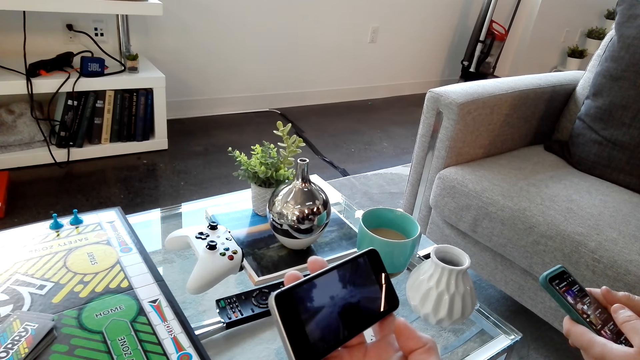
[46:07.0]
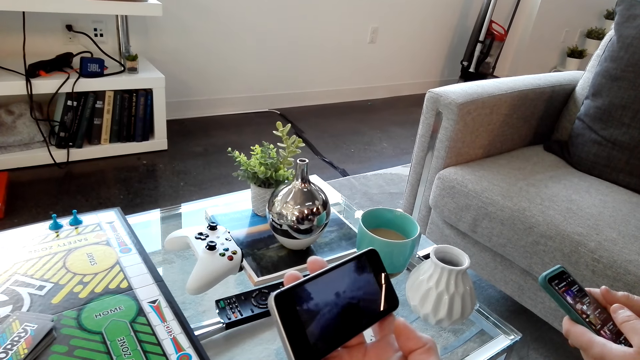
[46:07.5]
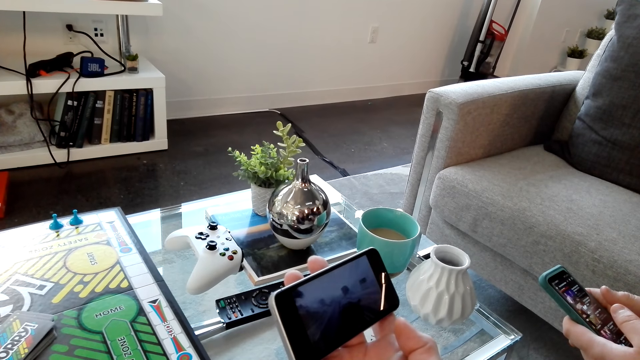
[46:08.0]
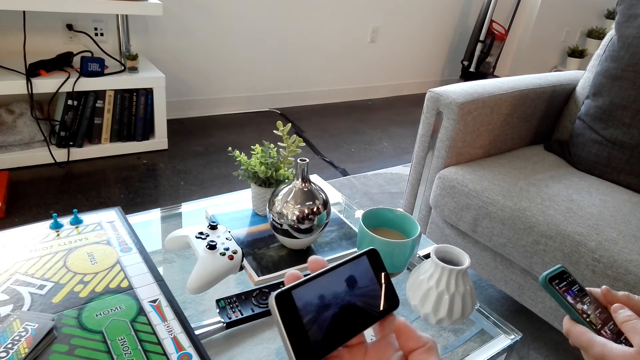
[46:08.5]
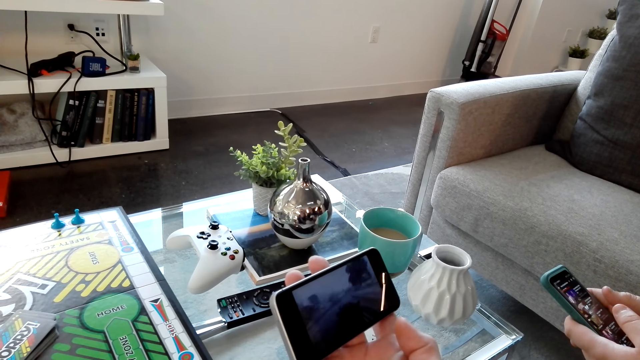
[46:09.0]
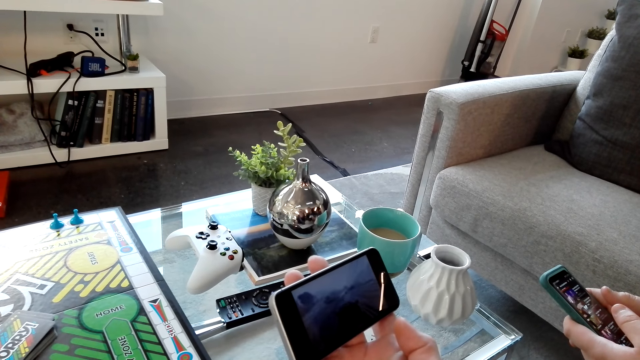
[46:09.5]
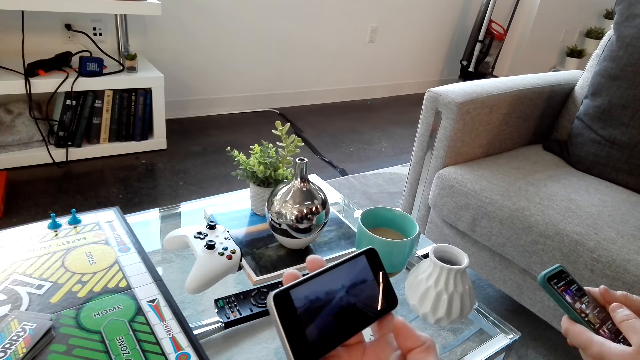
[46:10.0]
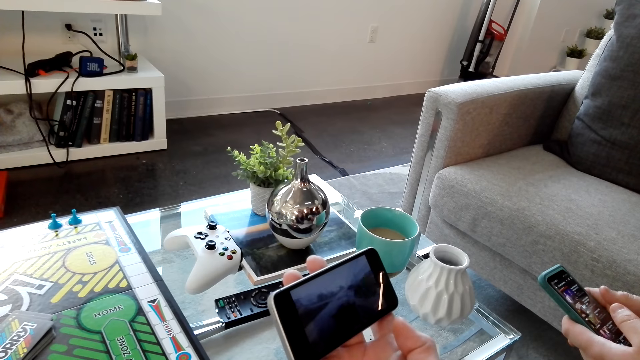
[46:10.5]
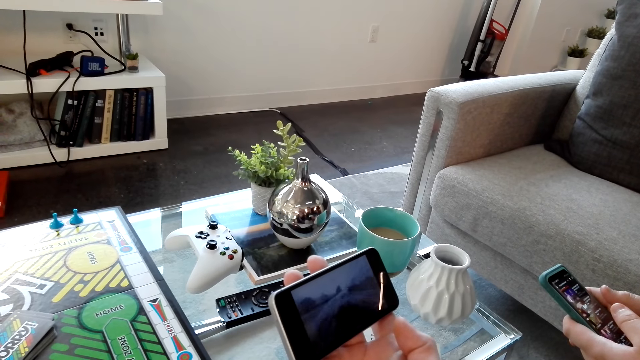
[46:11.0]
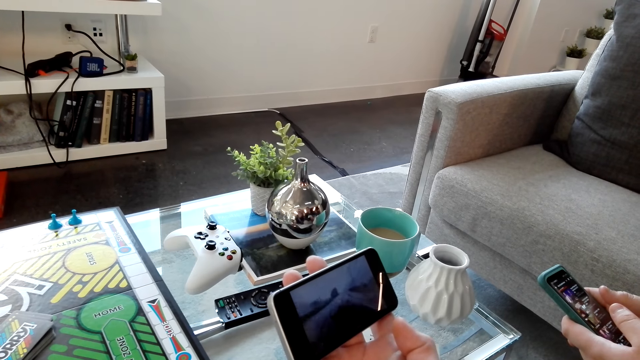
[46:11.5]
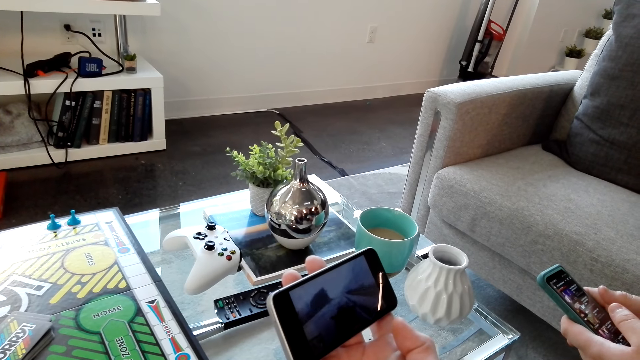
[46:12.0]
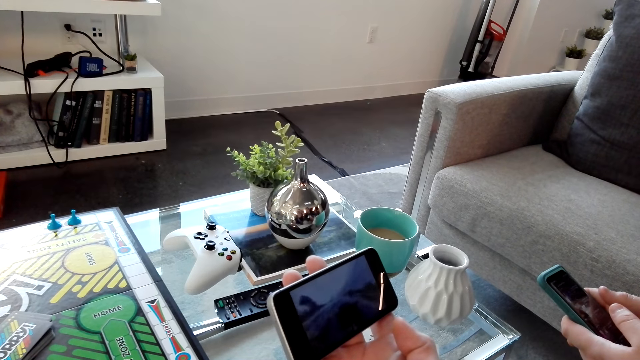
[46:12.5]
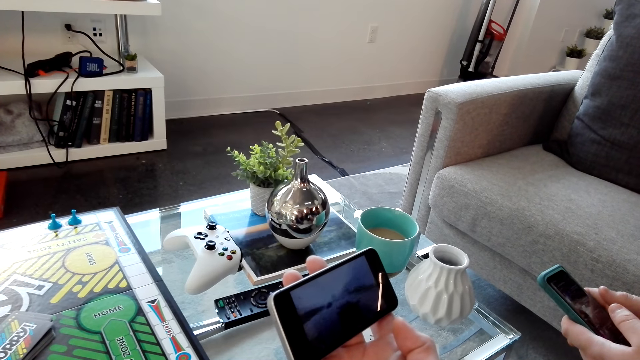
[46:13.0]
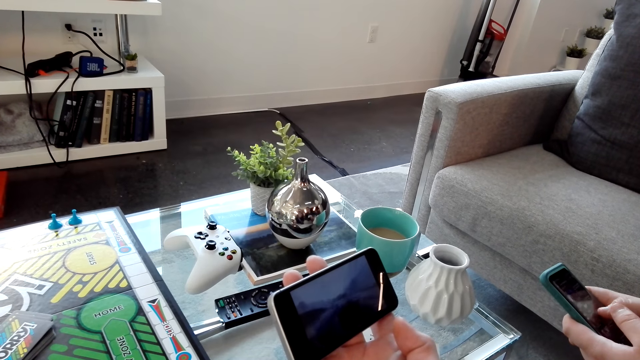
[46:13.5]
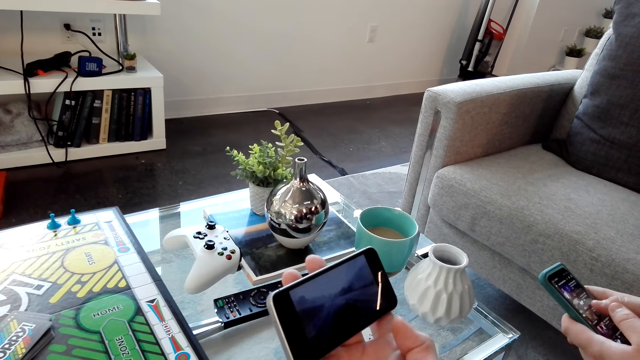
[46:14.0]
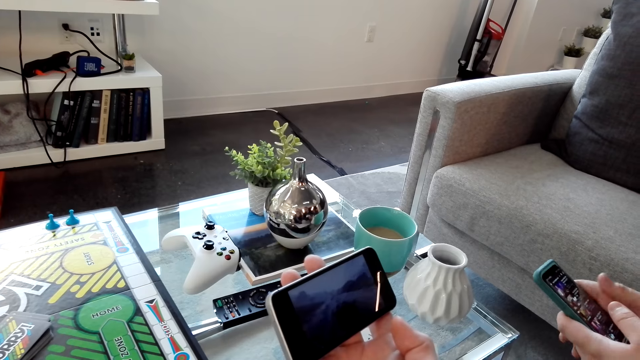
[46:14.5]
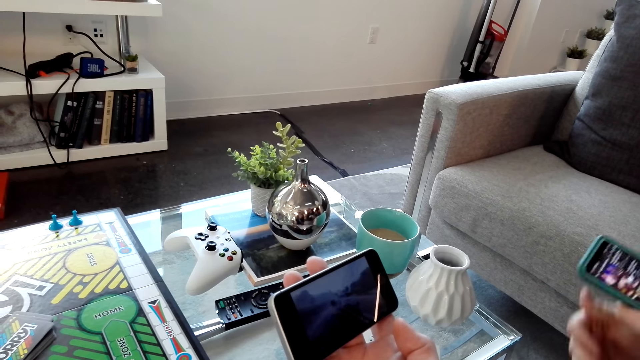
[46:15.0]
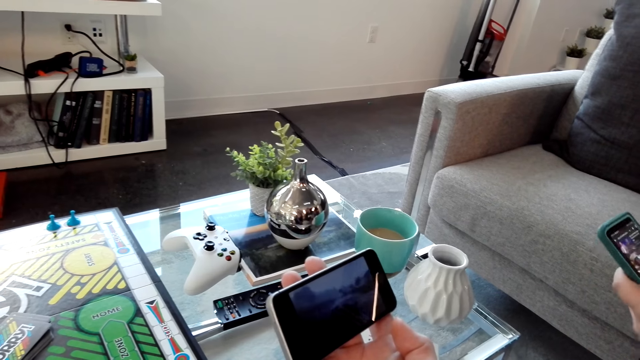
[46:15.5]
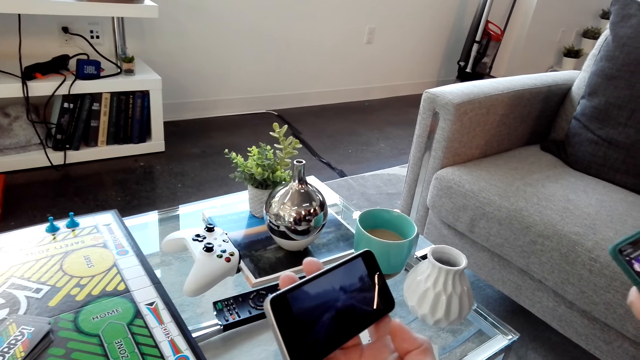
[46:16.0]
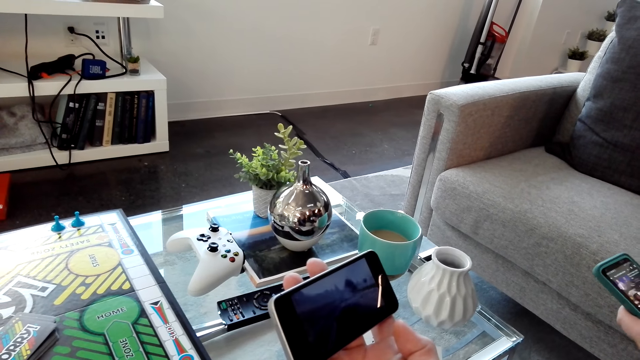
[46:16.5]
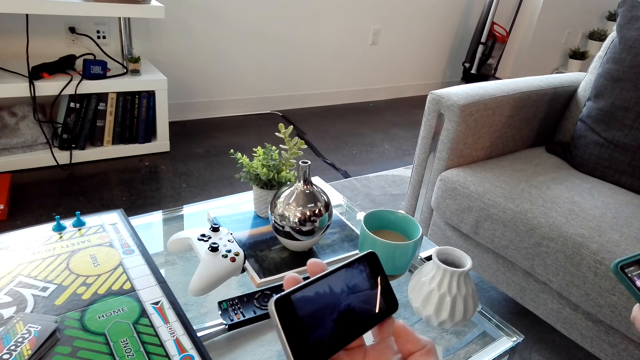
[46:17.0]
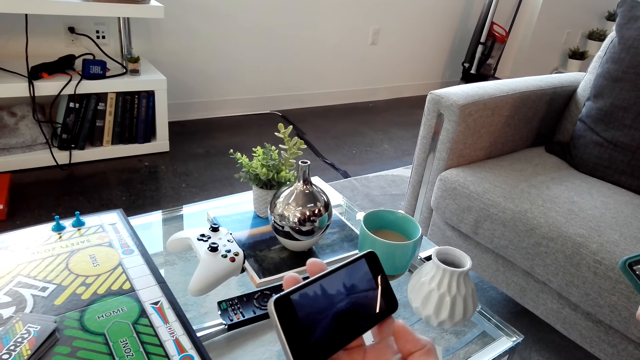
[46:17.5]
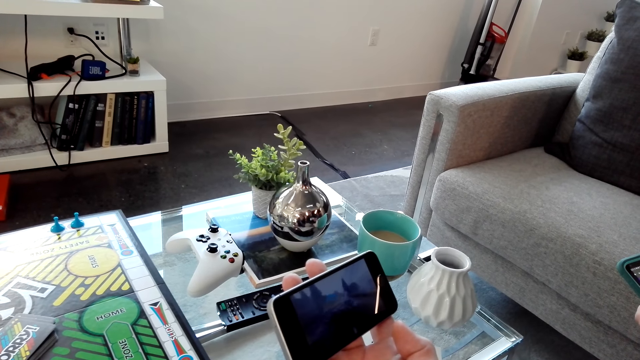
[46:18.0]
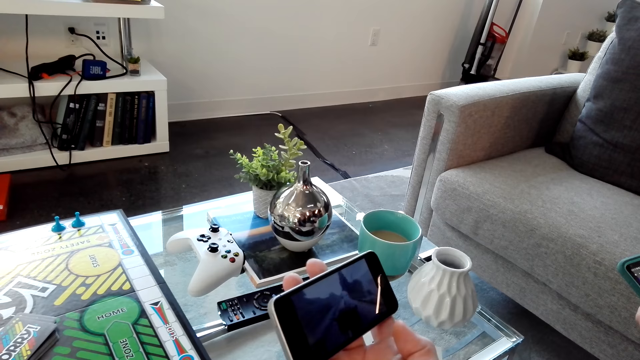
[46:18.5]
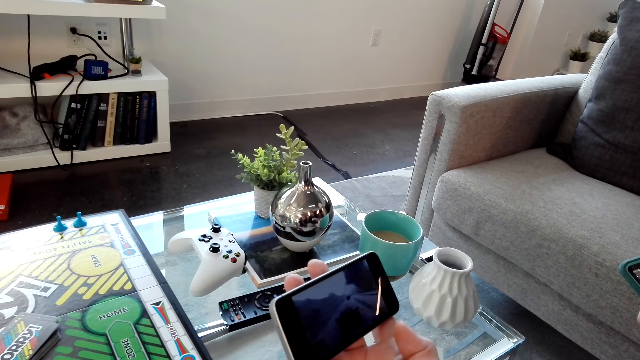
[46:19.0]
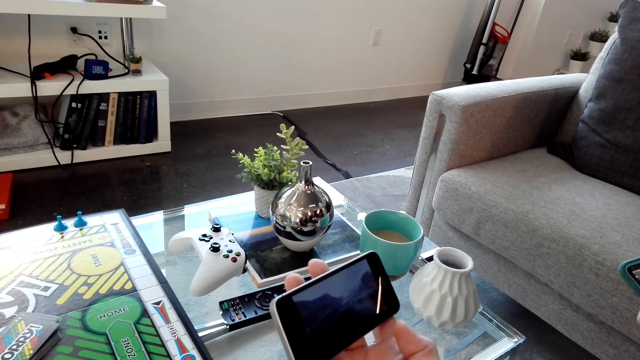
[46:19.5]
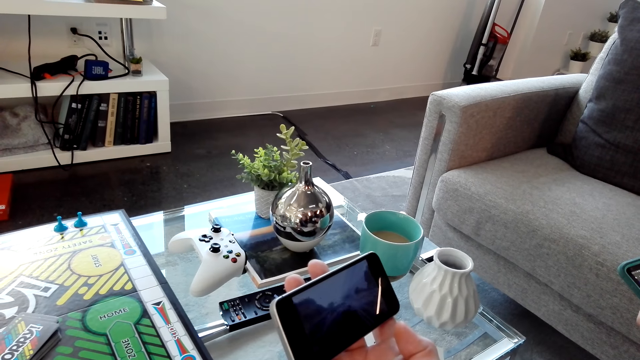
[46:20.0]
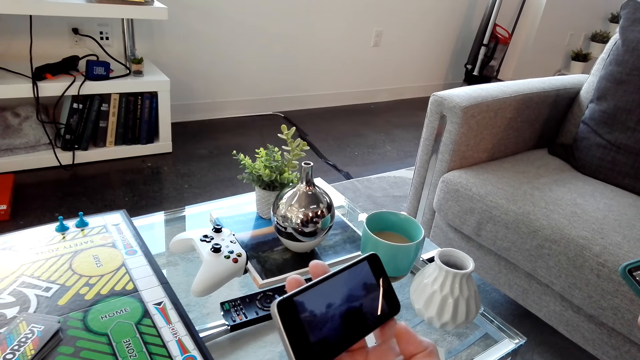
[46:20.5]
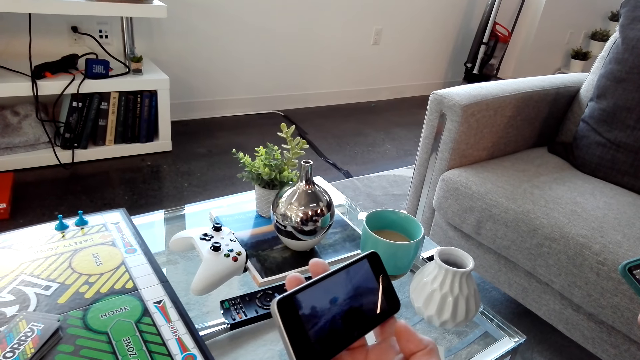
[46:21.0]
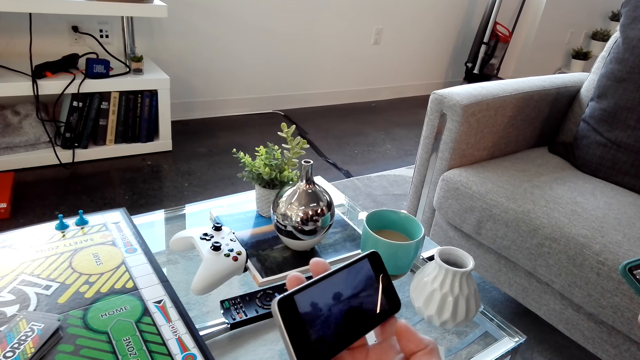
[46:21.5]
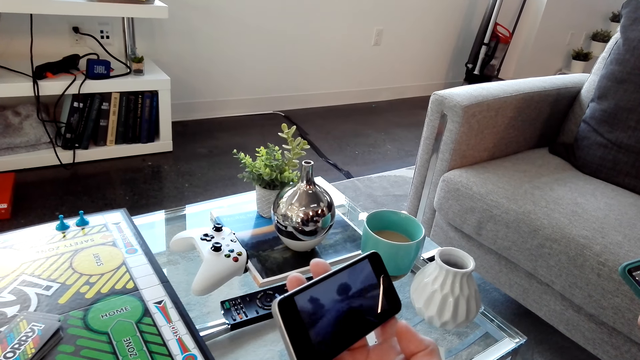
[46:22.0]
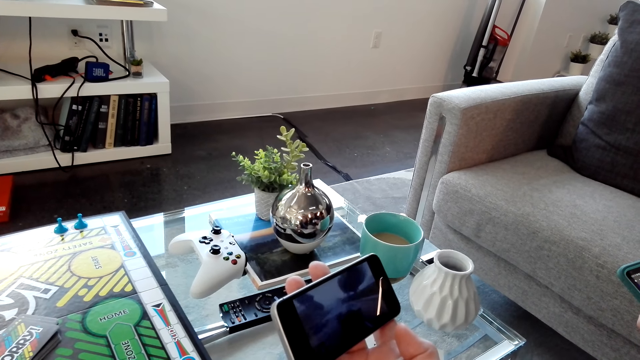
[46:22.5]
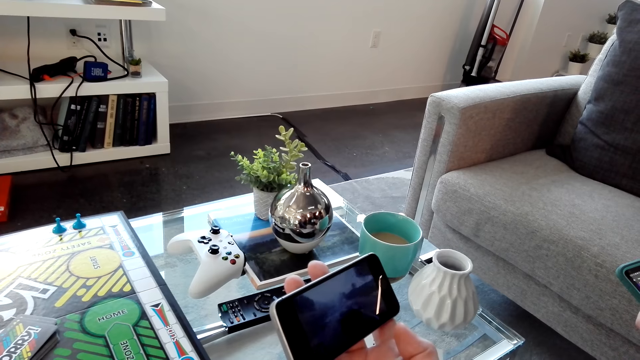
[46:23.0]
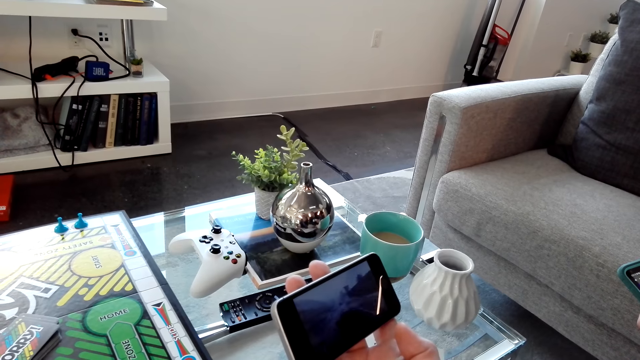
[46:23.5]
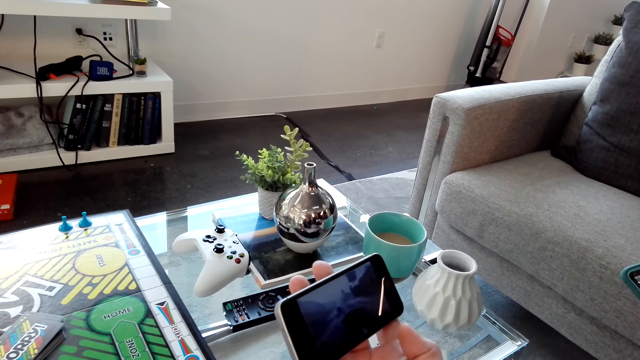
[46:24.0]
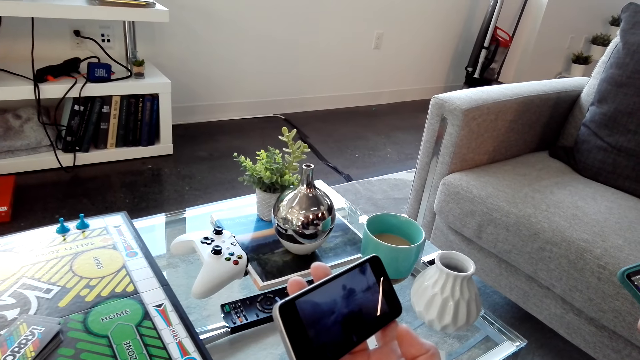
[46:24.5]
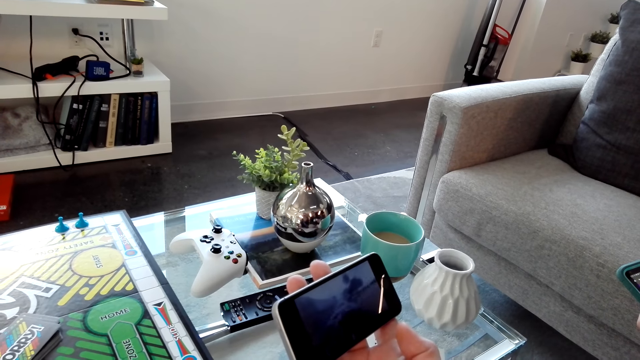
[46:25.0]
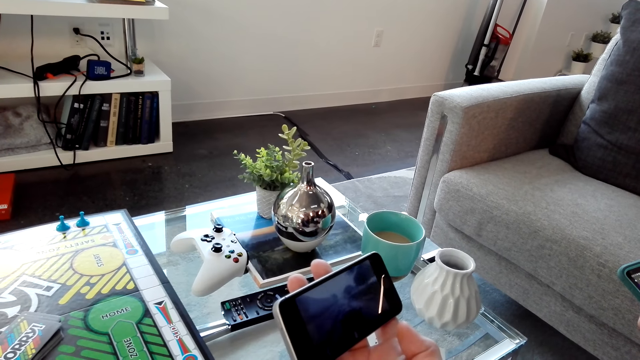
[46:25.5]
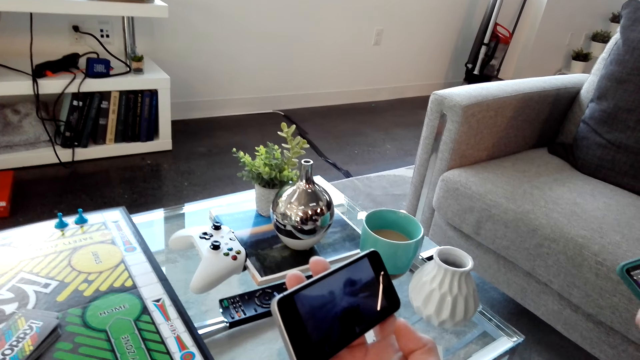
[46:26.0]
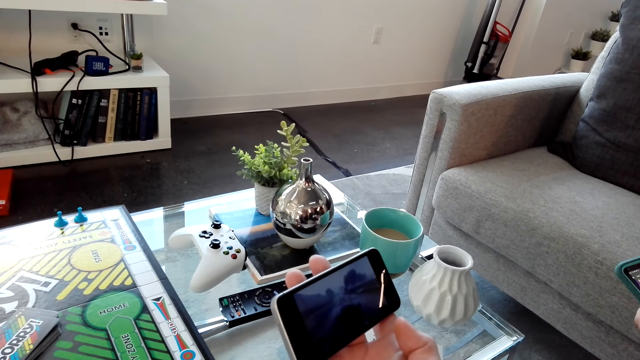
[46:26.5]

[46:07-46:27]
A person scrolls his phone and dialogues with the camera wearer. The camera wearer dialogues with the person.
